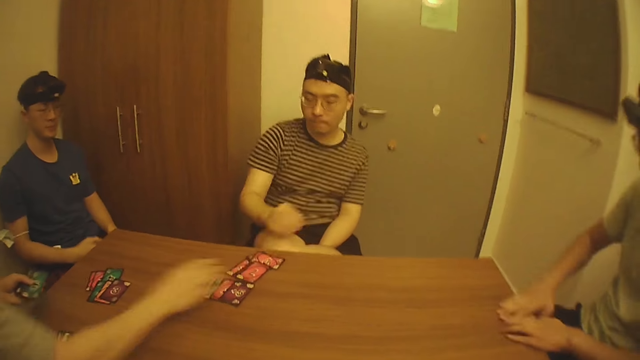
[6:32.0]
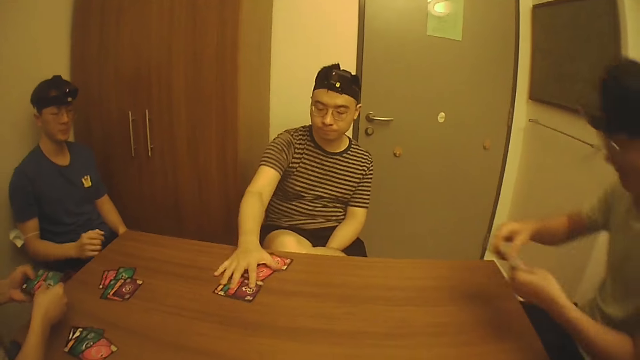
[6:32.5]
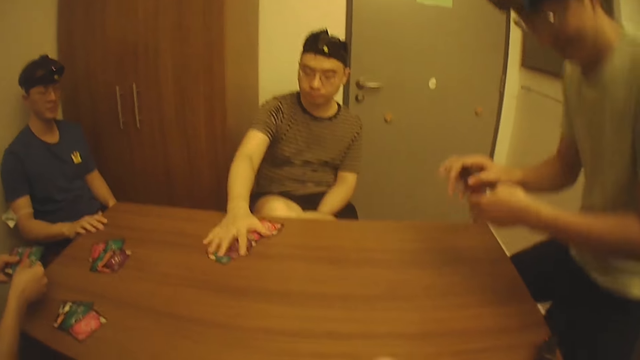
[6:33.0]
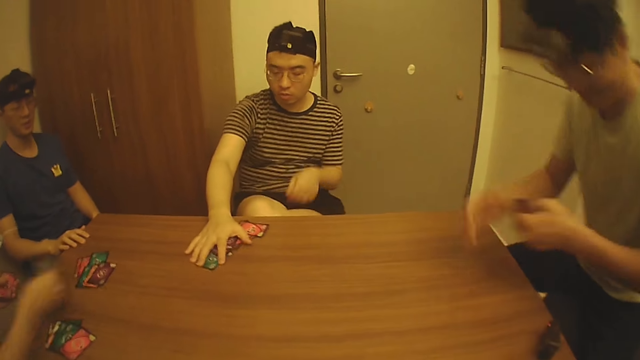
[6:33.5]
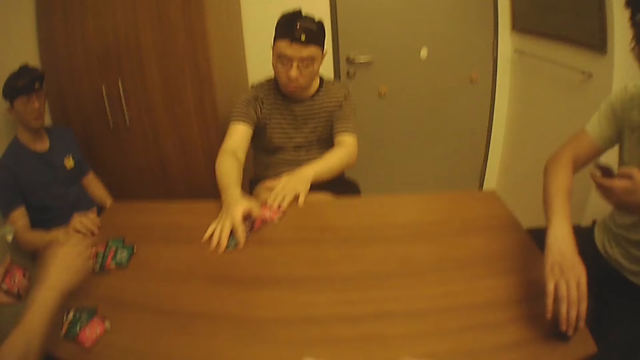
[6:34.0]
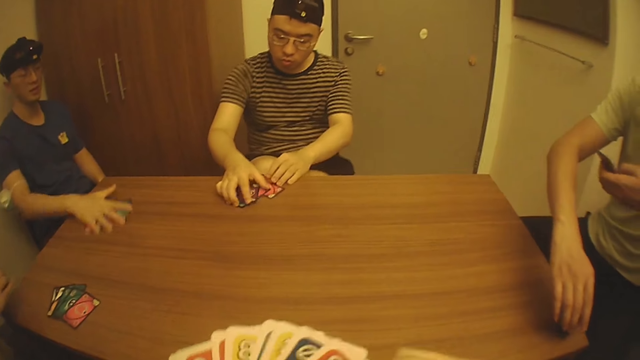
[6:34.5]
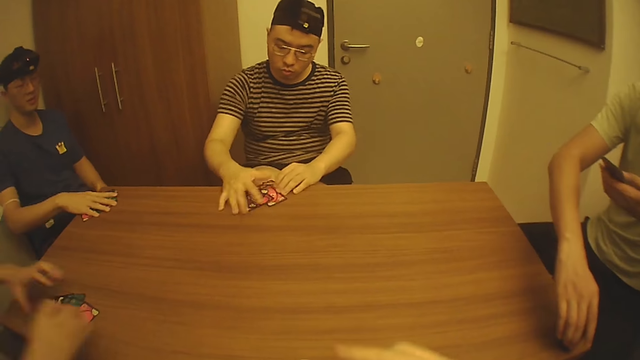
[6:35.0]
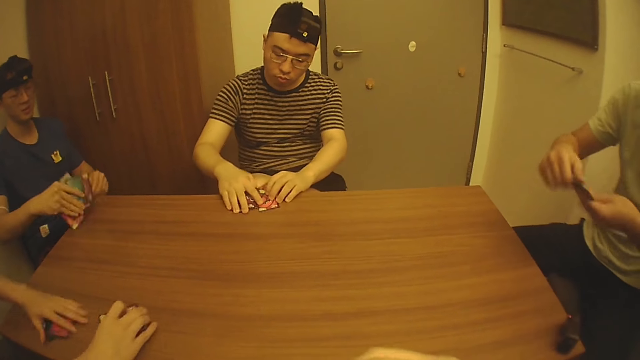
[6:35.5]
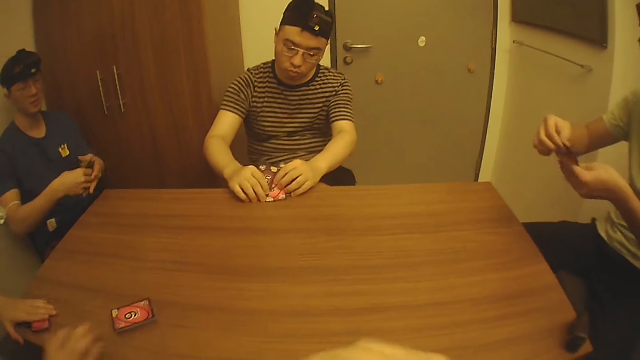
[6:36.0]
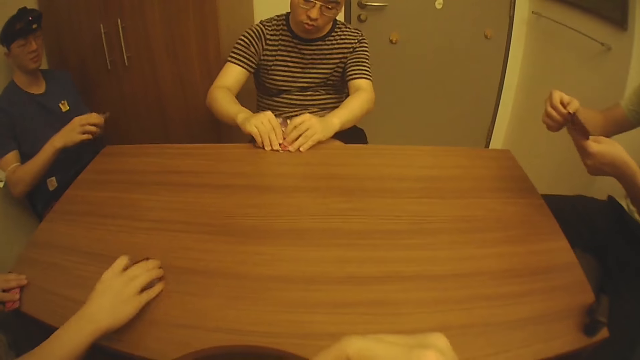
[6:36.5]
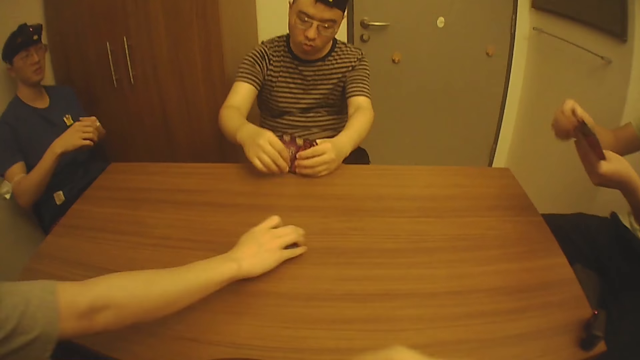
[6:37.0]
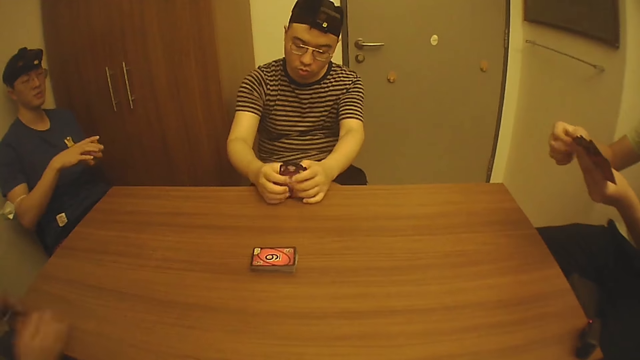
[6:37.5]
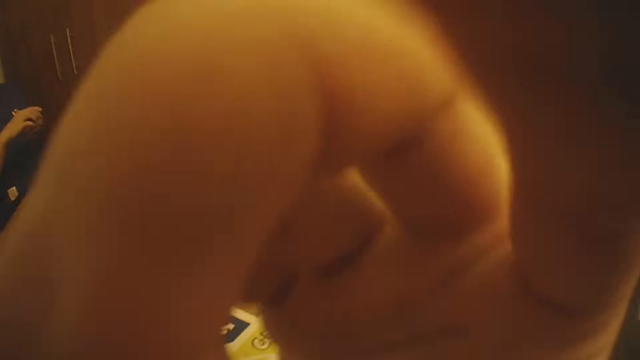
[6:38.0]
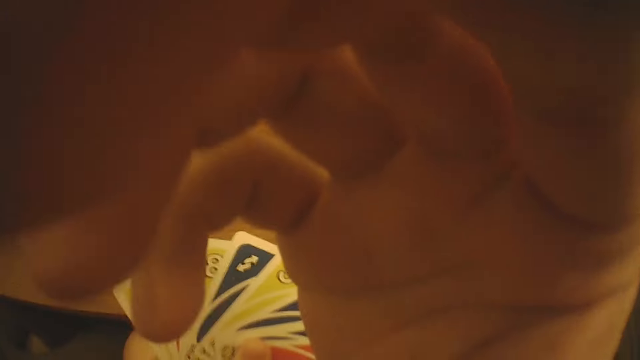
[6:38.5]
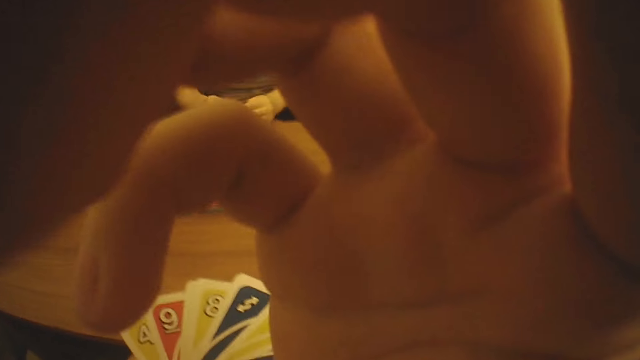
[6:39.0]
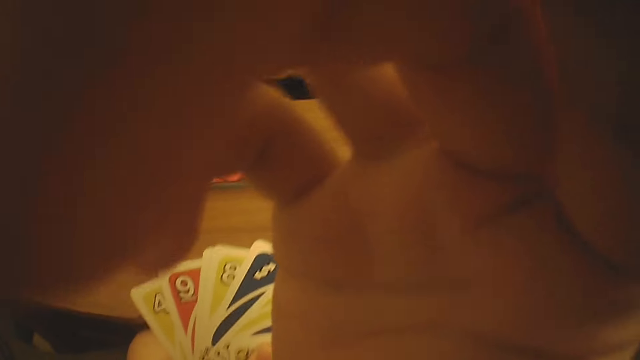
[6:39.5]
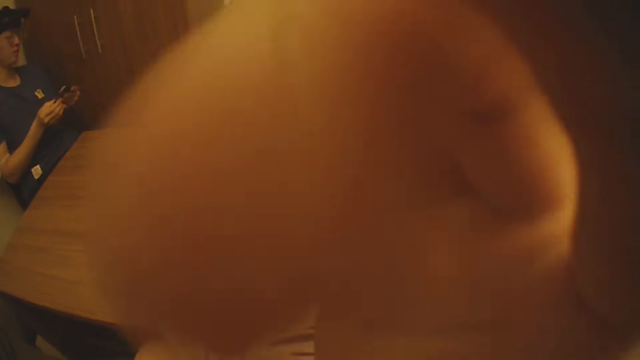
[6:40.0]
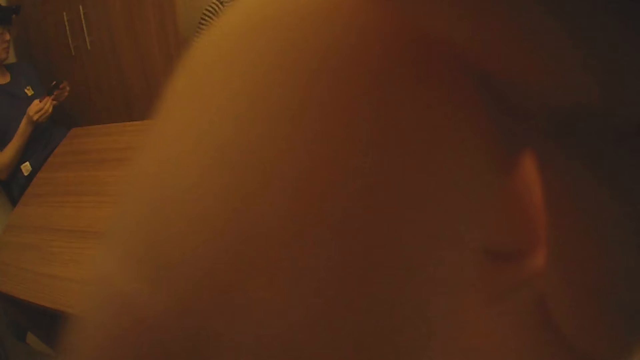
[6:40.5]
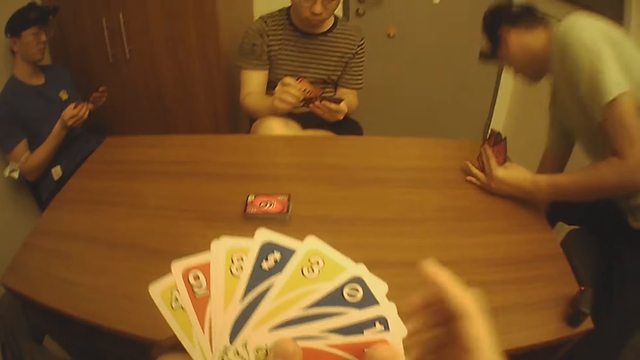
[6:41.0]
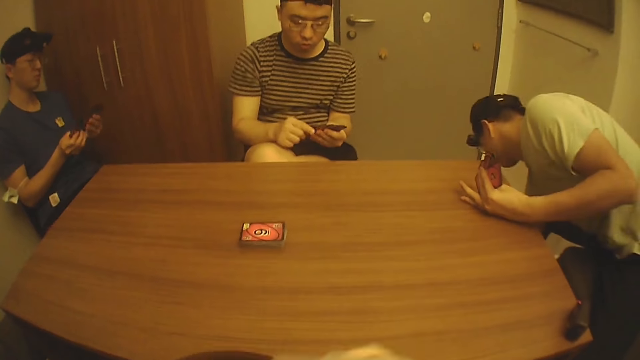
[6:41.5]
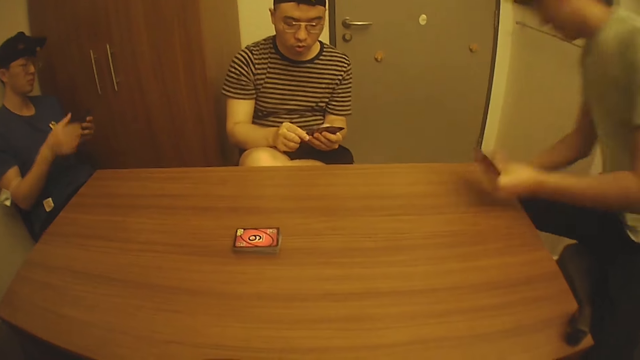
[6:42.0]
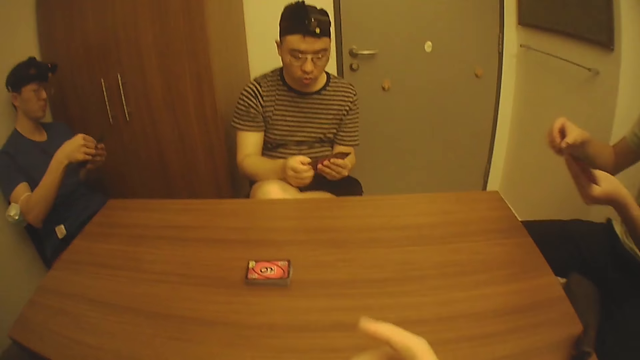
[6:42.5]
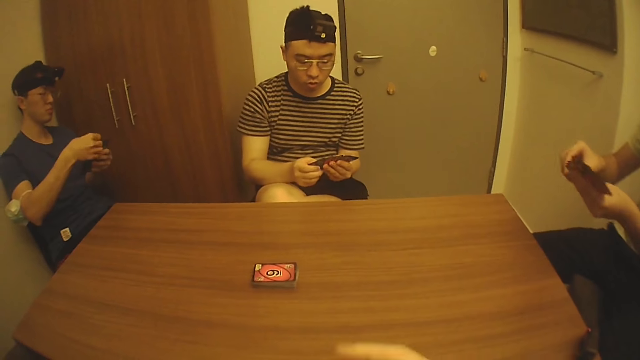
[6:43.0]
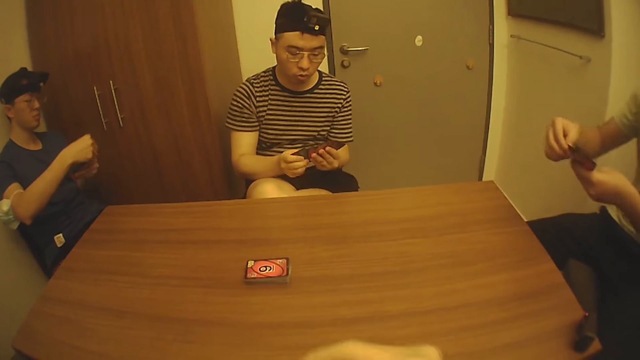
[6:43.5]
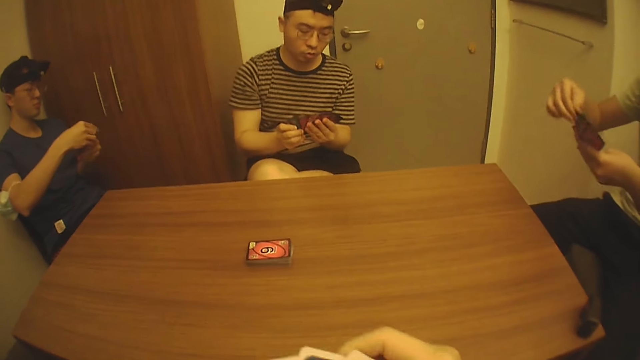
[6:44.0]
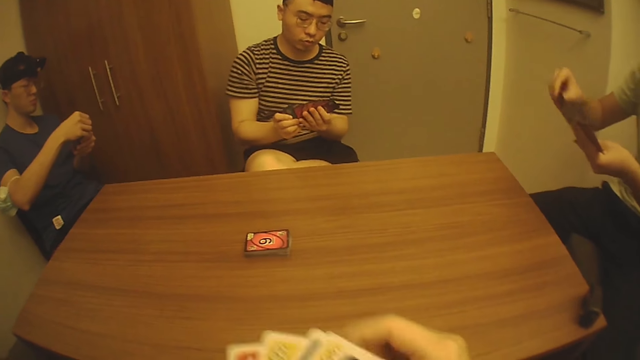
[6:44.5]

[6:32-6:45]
A man drops his right hand to his lap. Another man drops the game cards in his right hand on the table. A third man picks up the game cards from the table with his hands. A fourth man packs the game cards on the table with his right hand. The third man sits on the seat. The second man drops the game cards on the table with his right hand. The fourth man holds the game cards on the table with his left hand. The third man picks up the head camera from the table with his right hand. The second man holds the game cards in his left hand with his right hand. The first man slides the game cards on the table with his right hand. The third man drops the head camera on the table with his right hand and removes his right hand from the head camera. The first man picks up the game cards from the table with his right hand. The second man drops the game card on the table with his right hand and picks up the game cards on the table with his left hand. The third man holds the game card in his left hand with his right hand. The first man holds the game cards in his right hand with his left hand. The fourth man picks up the game card from the table with his hands. The second man slides the game cards on the table with his right hand. The camera wearer touches a head camera on his head with his right hand. He adjusts the camera. The third man picks up the game card on the floor with his right hand. The camera wearer holds the game card in his left hand with his right hand. The first man arranges the game cards in his left hand with his right hand. The third man arranges the game cards in his left hand with his right hand.

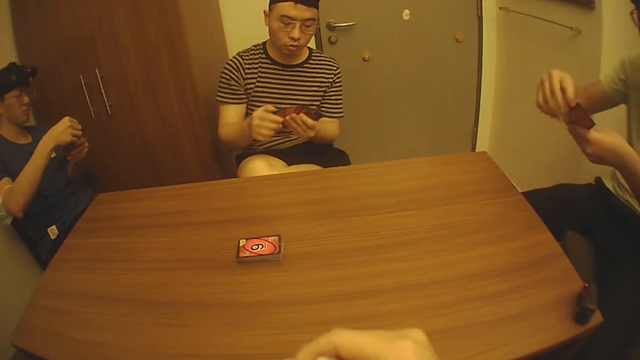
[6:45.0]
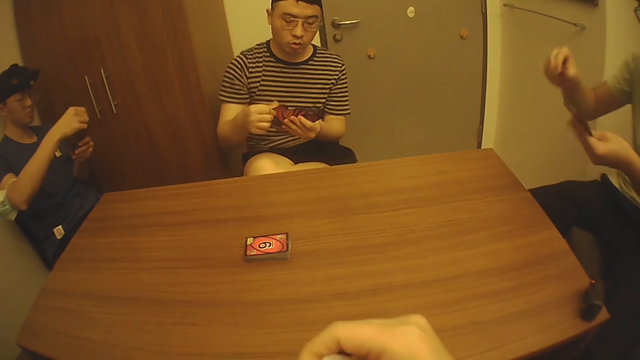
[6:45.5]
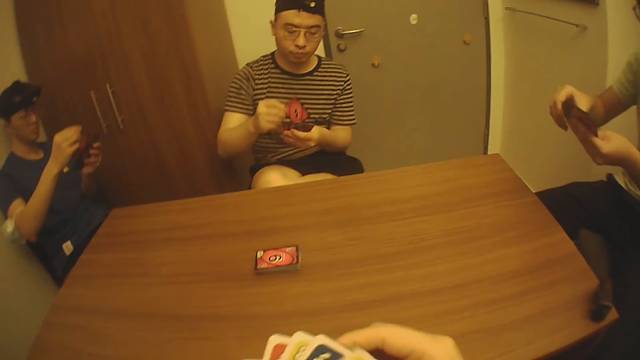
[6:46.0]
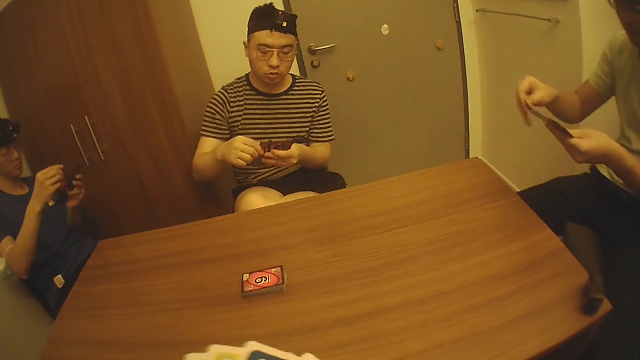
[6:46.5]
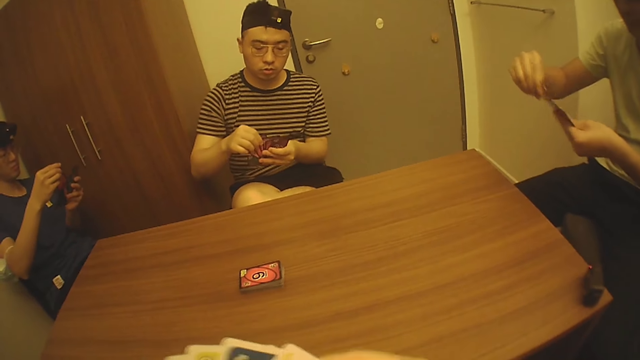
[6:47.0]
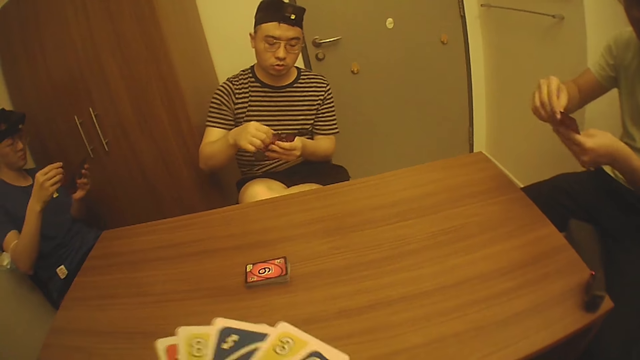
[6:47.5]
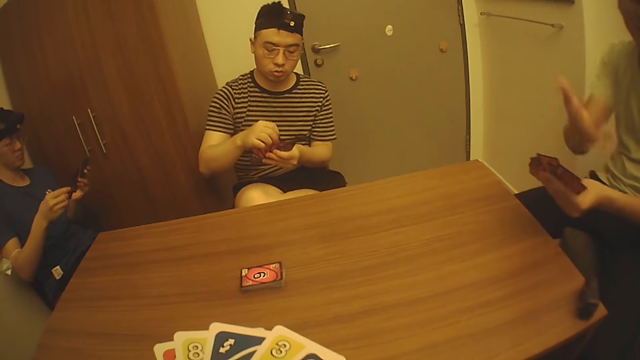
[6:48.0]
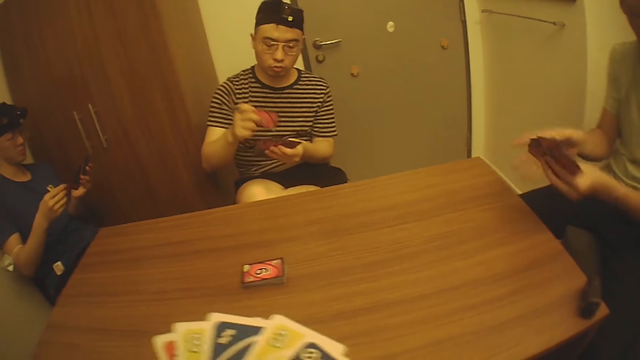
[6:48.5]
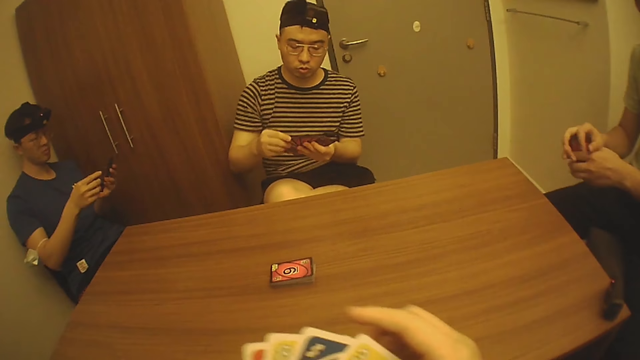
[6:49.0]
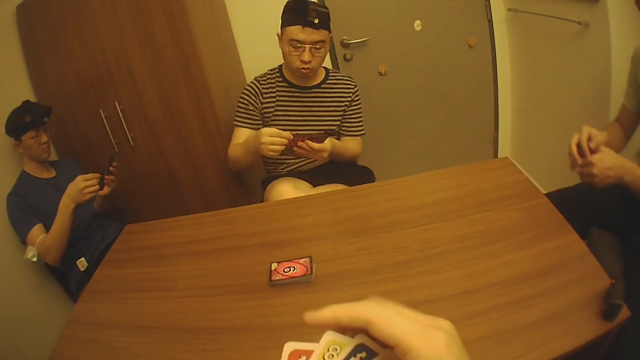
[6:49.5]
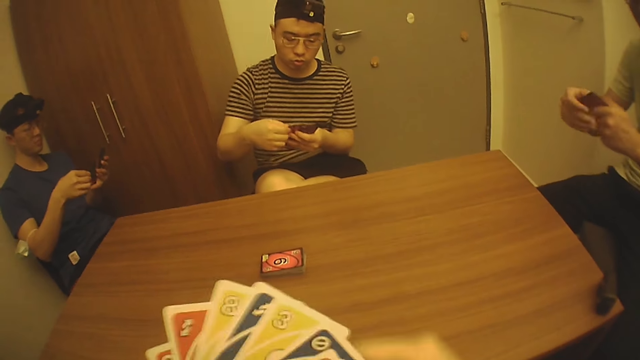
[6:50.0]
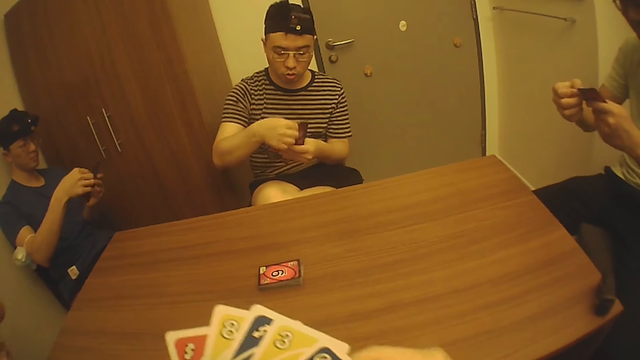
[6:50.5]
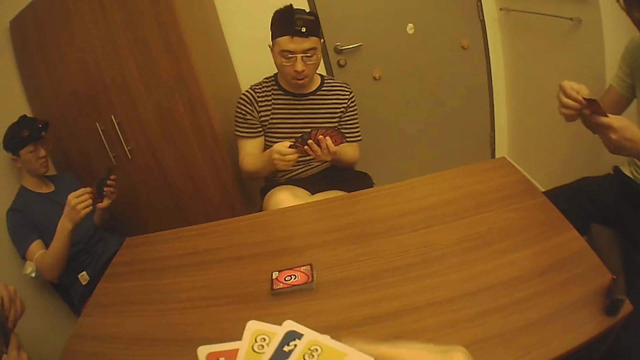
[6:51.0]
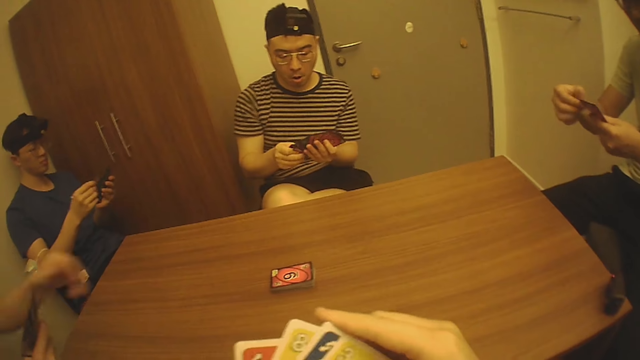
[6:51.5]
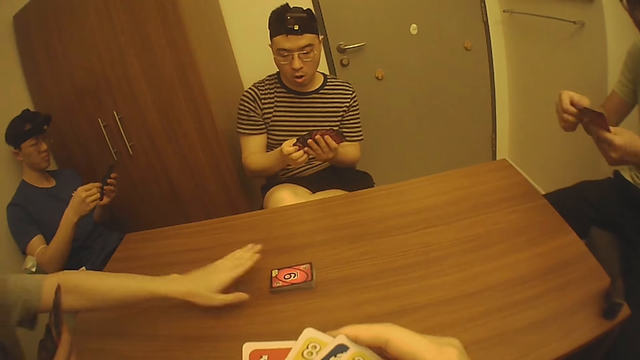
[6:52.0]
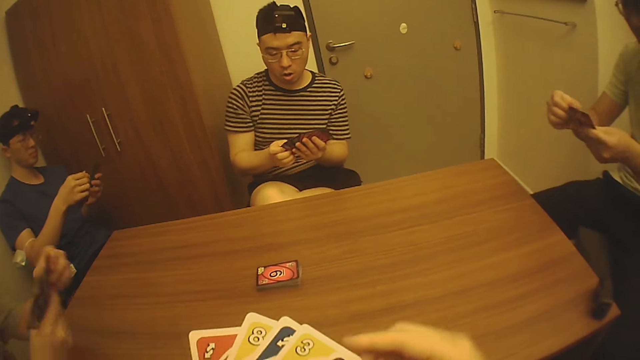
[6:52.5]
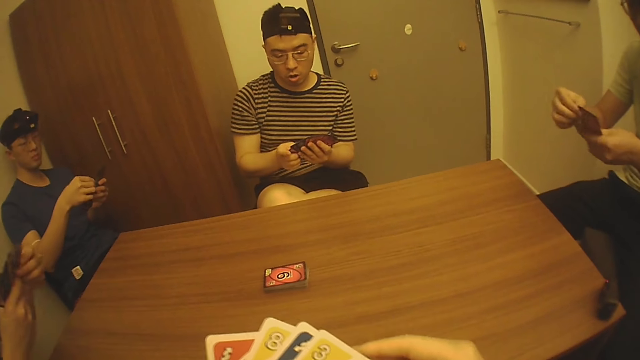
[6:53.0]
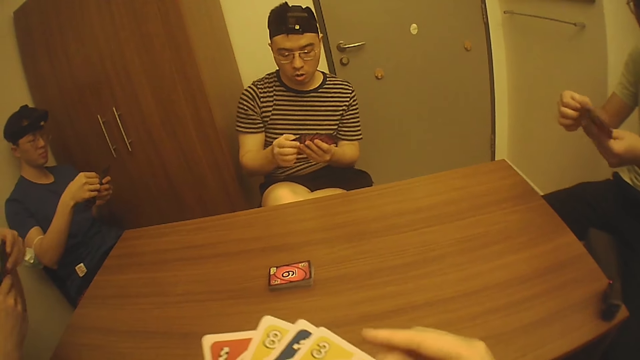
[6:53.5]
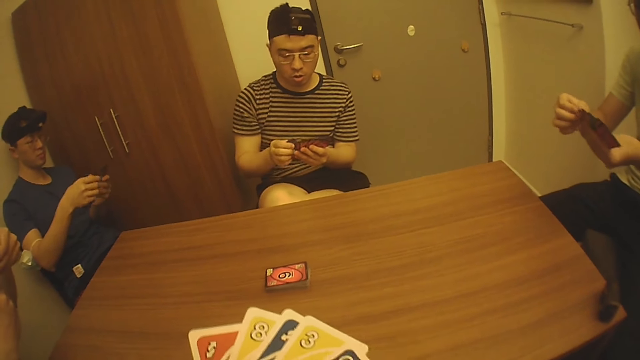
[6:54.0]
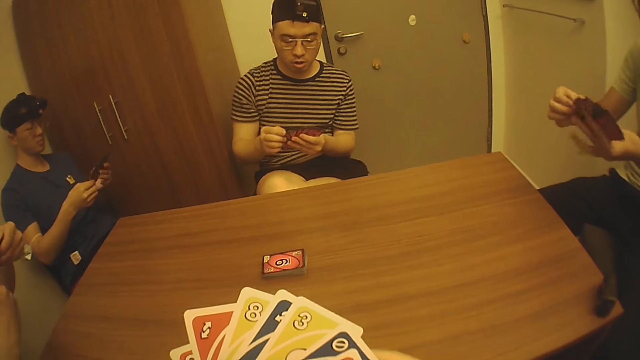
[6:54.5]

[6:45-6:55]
A man sorts the game cards in his left hand with his right hand. The camera wearer arranges the game cards in his left hand with his right hand. Another man removes his right hand from the game cards in his left hand, gestures towards the camera wearer, and holds the game cards in his left hand with his right hand. A third man removes his left hand from the game cards in his right hand, stretches his left hand towards a pile of game cards on the table, and holds the game cards in his right hand with his left hand.
